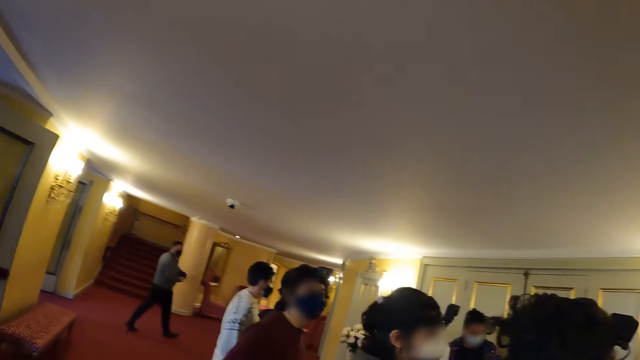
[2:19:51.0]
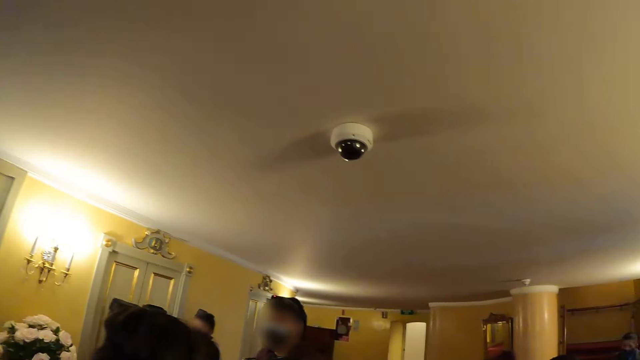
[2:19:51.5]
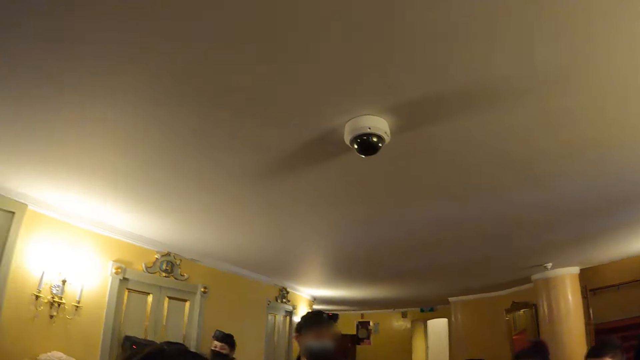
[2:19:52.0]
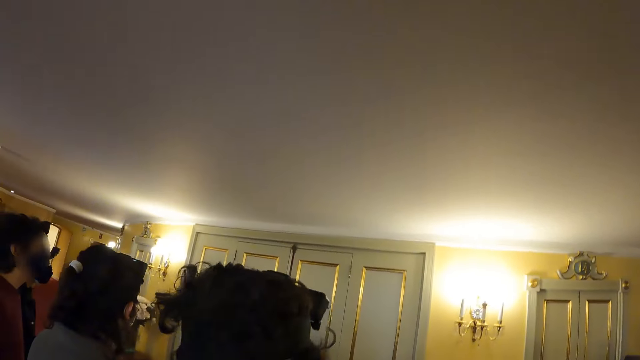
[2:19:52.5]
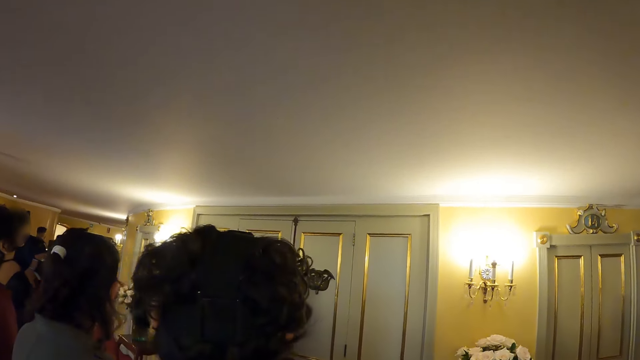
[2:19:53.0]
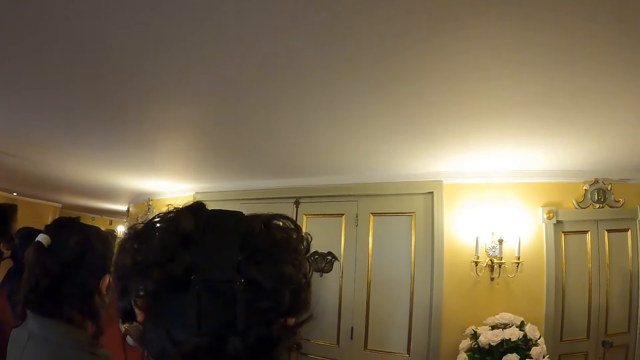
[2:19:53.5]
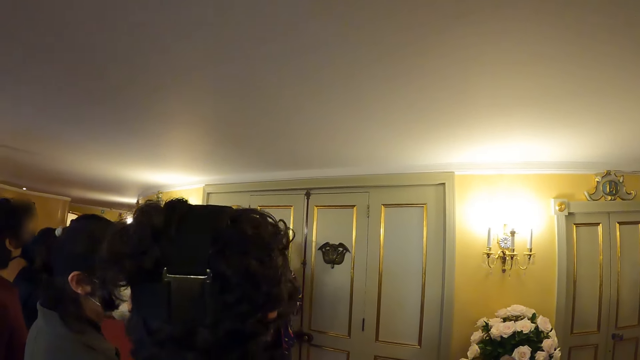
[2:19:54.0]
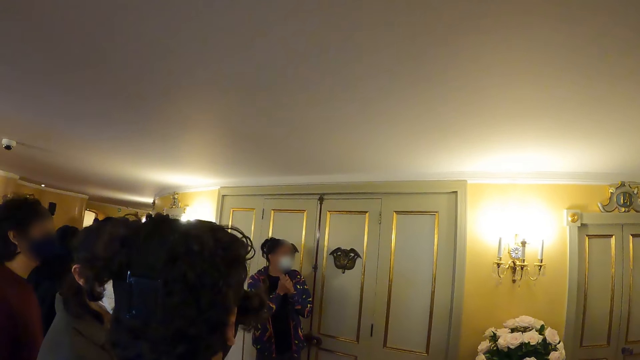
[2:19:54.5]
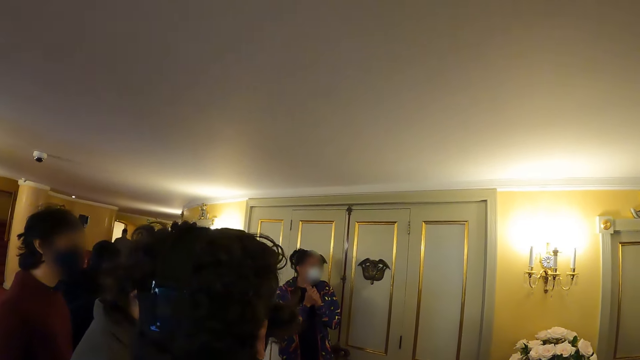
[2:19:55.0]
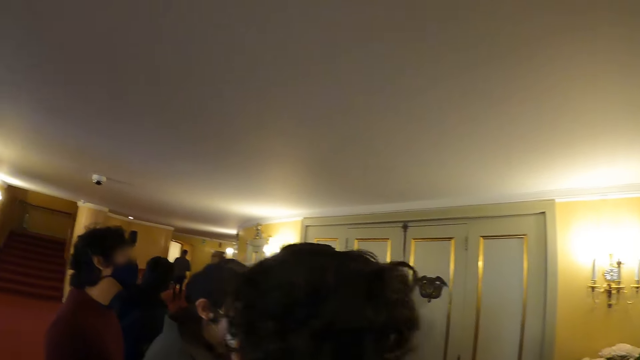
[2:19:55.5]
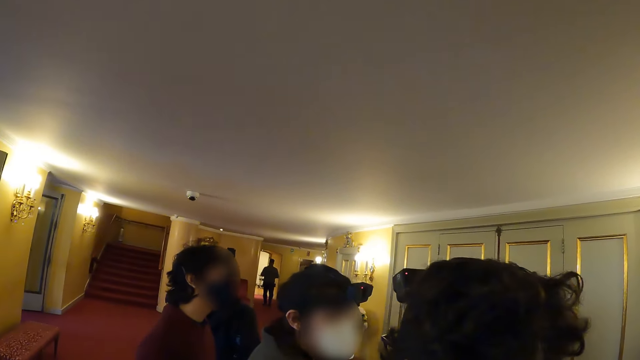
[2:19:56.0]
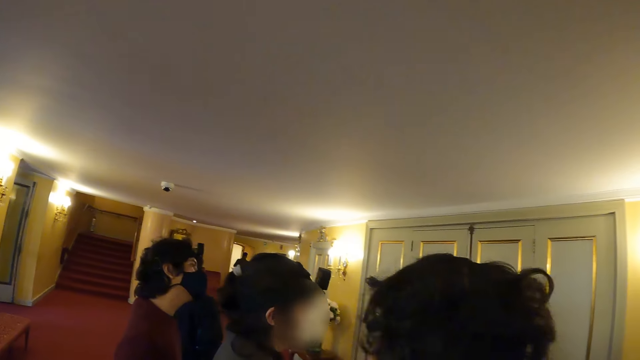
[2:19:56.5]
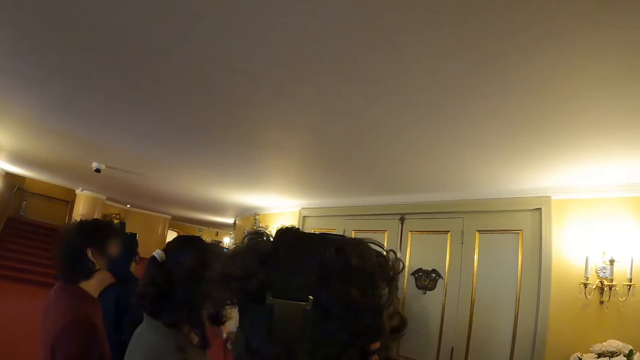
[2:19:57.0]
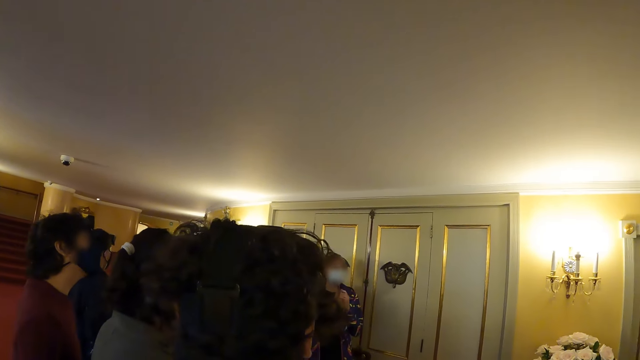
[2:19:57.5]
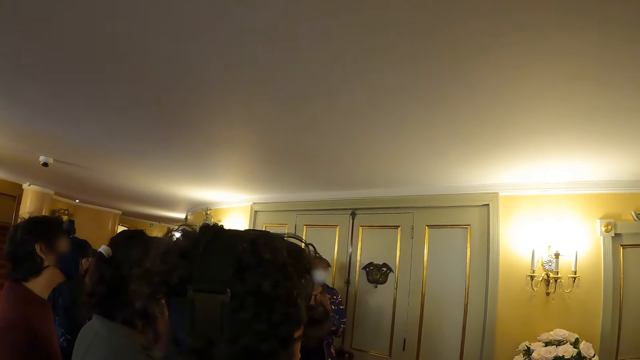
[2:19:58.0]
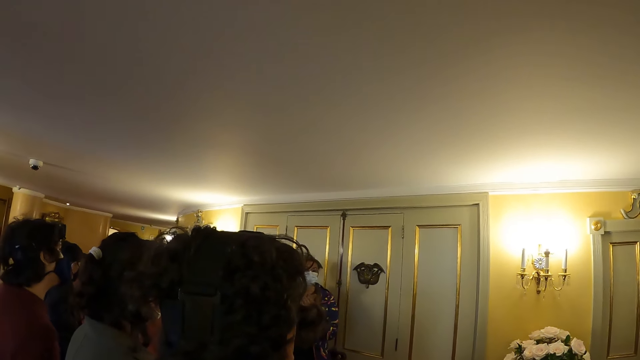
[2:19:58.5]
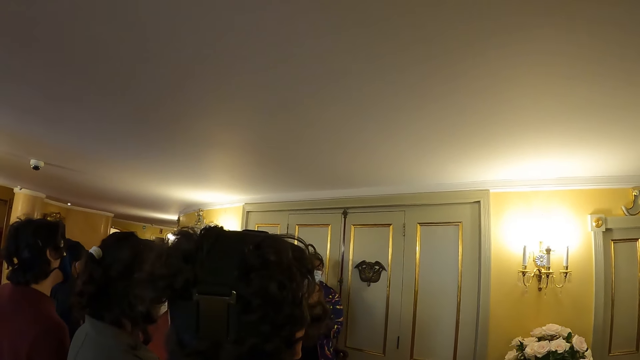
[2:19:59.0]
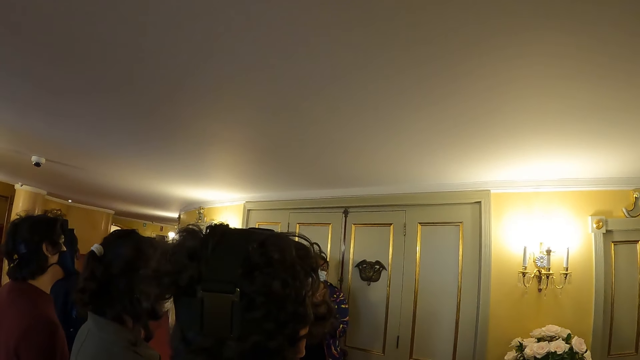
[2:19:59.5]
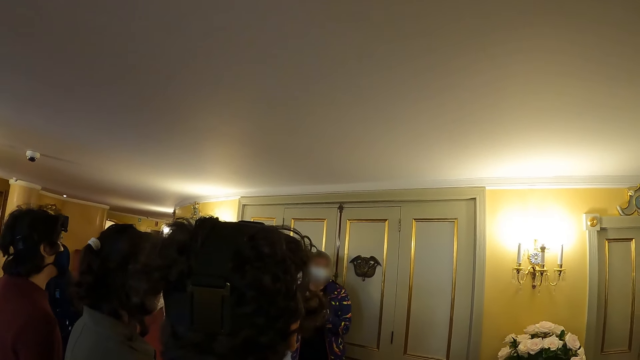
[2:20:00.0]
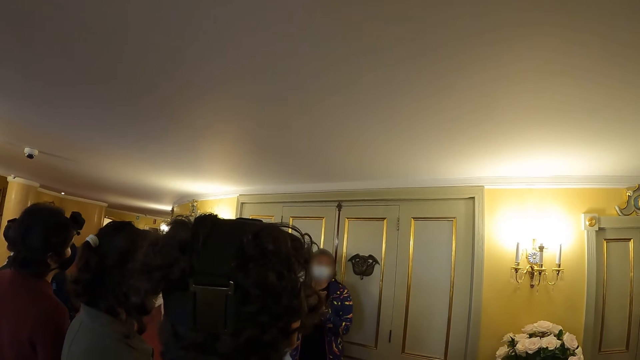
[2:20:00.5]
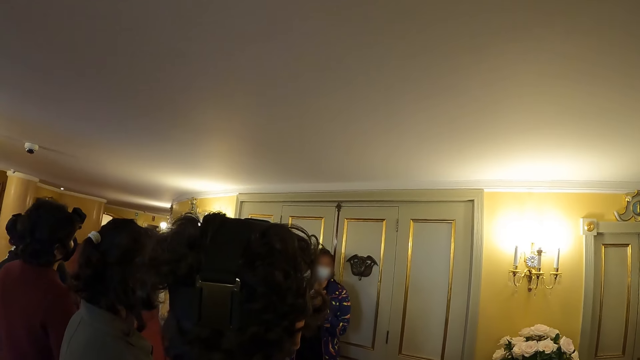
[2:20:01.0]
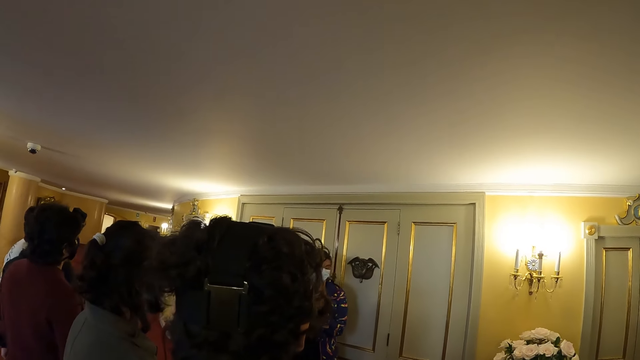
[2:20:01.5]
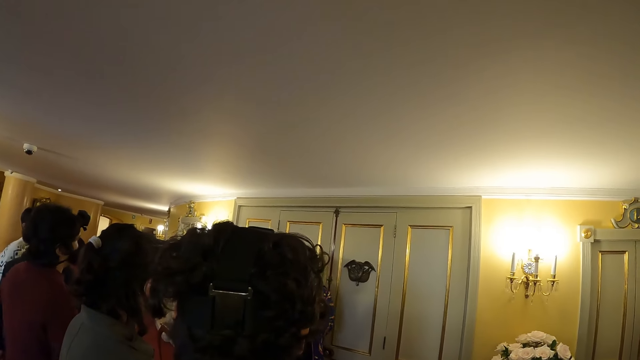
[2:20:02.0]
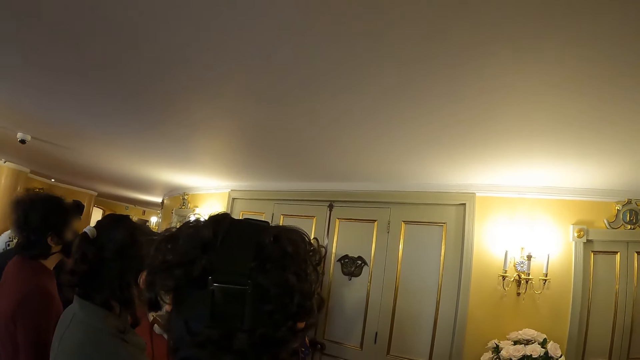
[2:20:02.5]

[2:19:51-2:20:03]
The camera wearer stares at a woman. They look around the room. They stare at the woman.

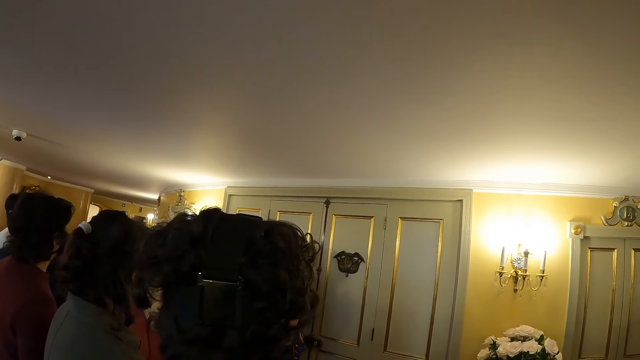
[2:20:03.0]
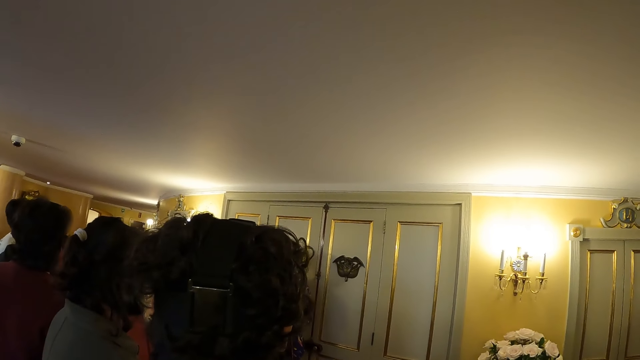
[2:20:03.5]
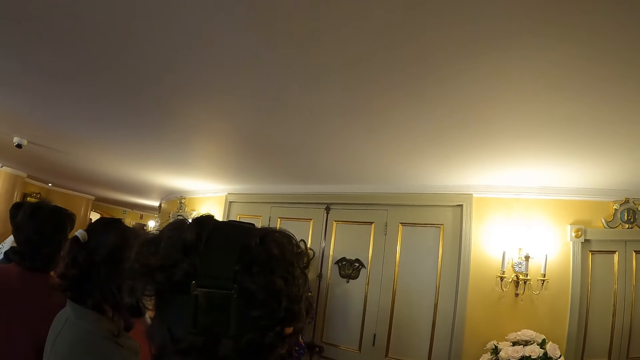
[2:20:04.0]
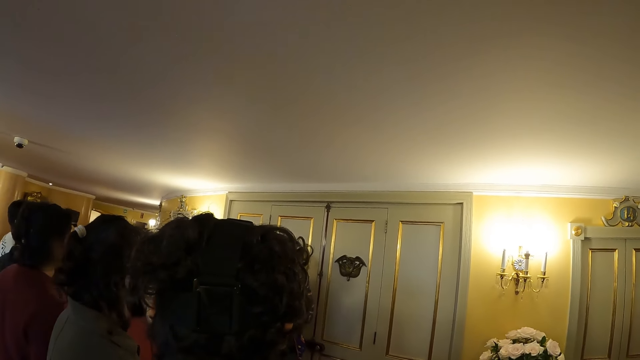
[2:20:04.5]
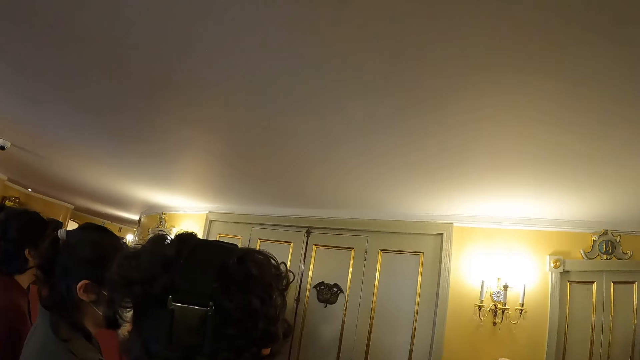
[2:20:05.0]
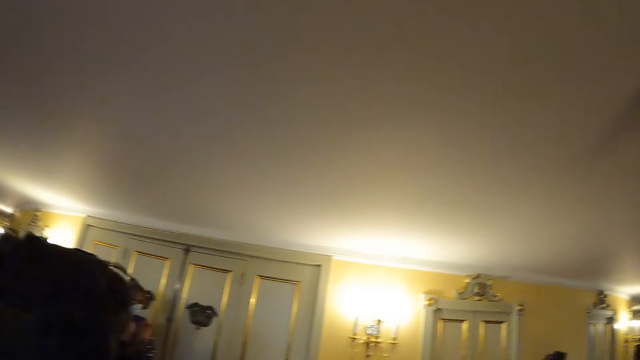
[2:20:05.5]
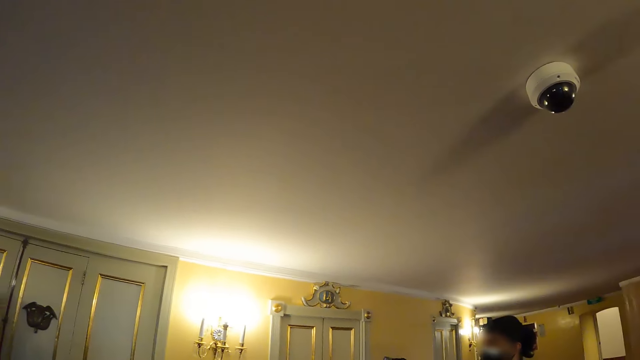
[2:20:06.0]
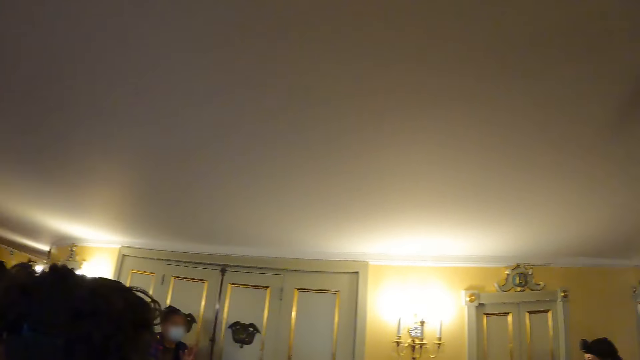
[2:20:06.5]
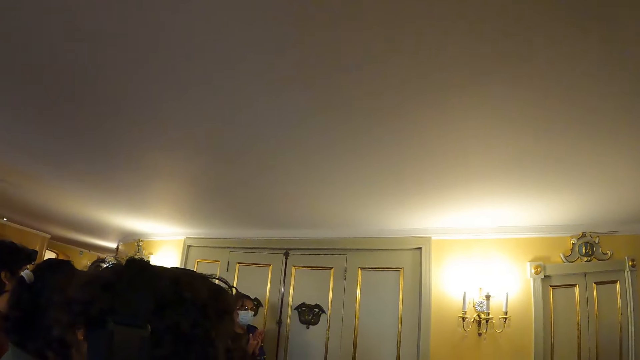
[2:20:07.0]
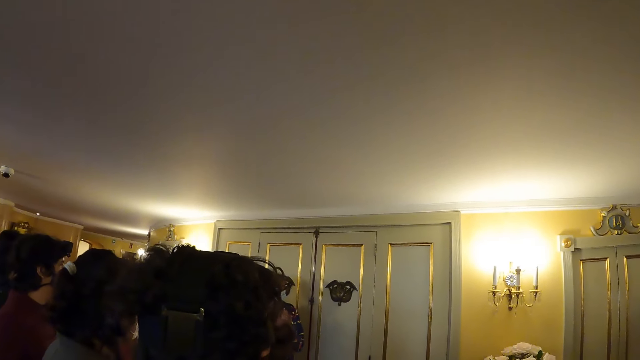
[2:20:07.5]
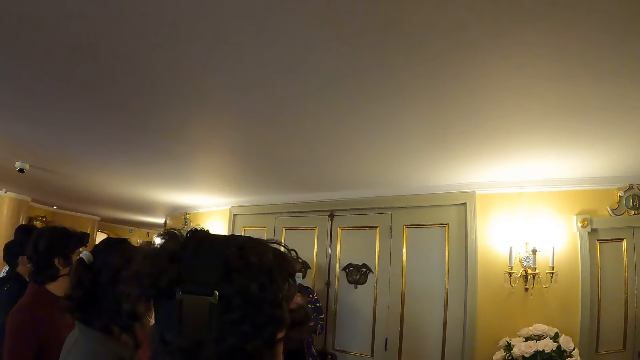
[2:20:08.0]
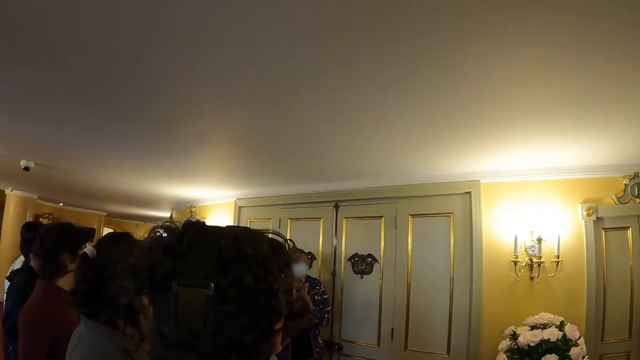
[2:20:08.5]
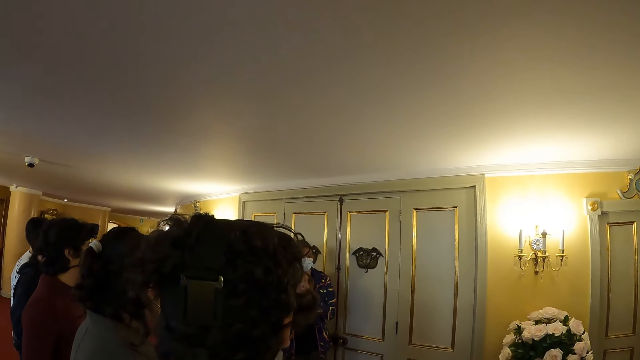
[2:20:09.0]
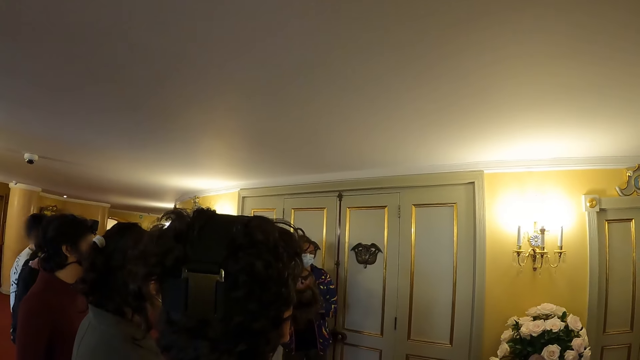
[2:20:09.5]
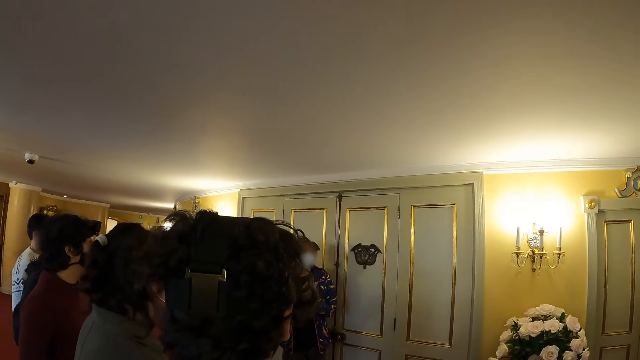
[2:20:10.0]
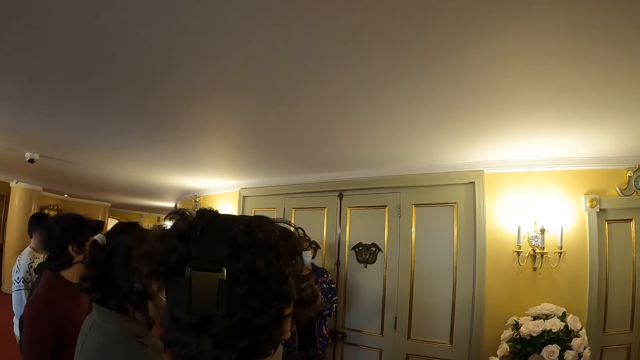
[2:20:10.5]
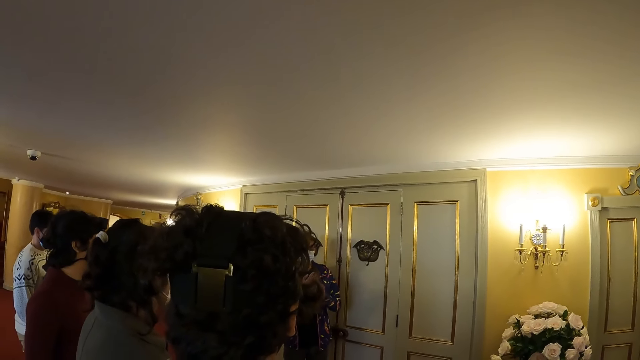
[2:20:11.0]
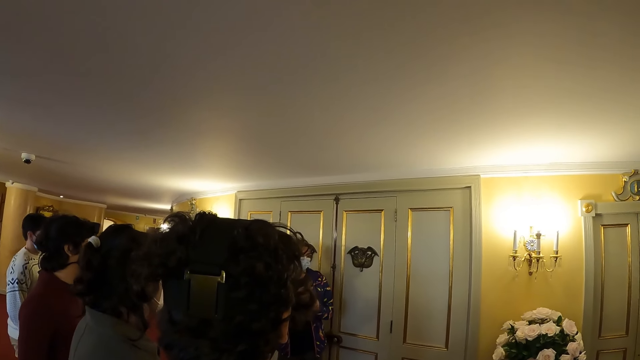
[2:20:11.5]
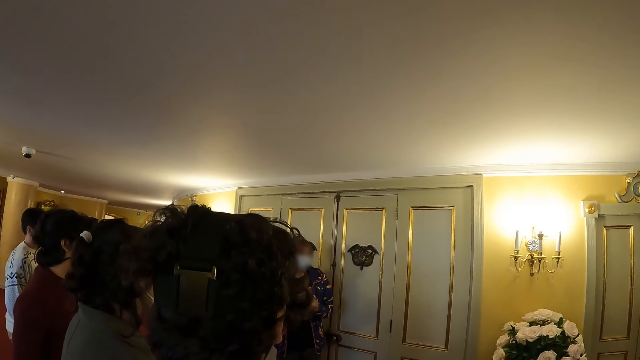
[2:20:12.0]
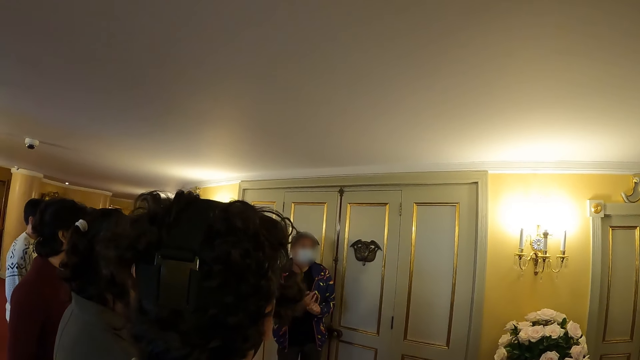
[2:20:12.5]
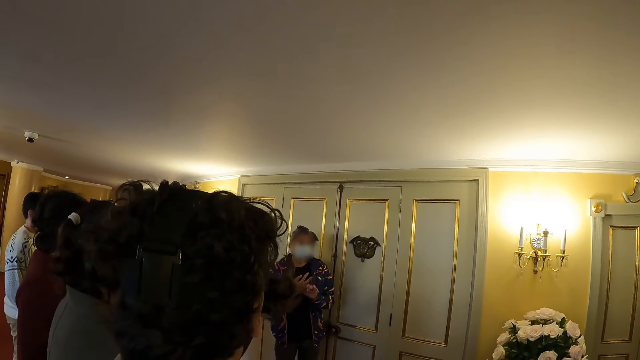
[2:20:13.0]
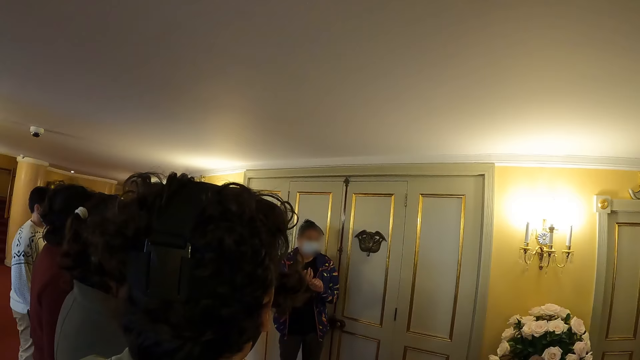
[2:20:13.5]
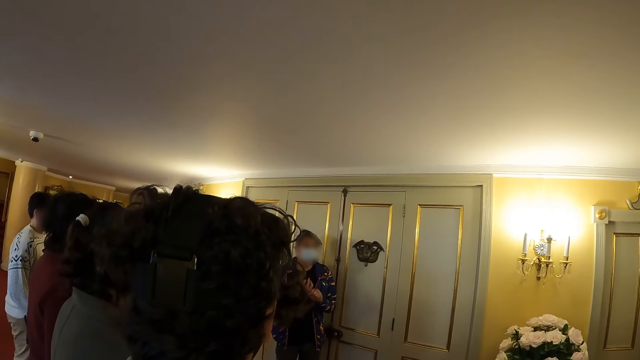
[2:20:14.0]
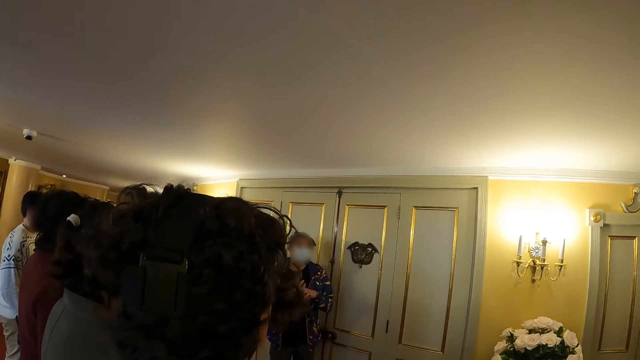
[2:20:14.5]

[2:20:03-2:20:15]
The camera wearer looks around the room. They stare at a woman. The woman gestures at the crowd.
